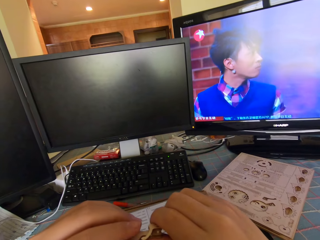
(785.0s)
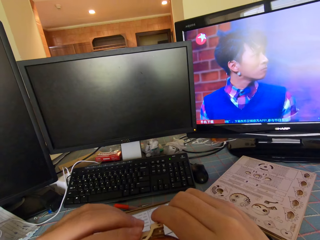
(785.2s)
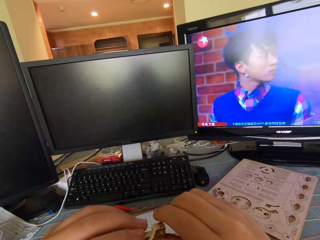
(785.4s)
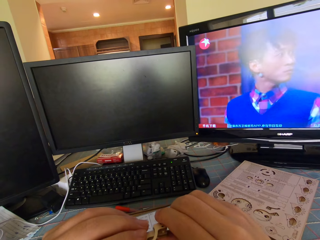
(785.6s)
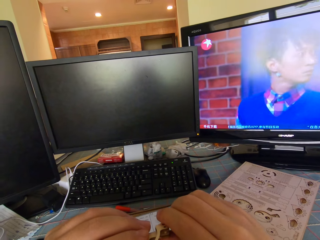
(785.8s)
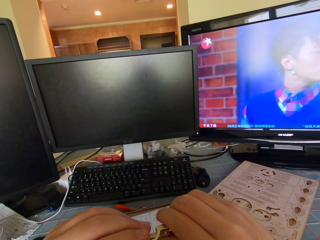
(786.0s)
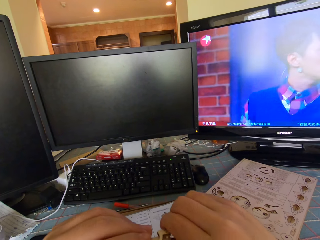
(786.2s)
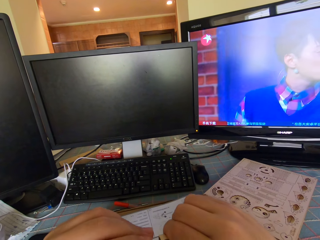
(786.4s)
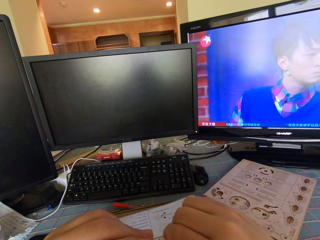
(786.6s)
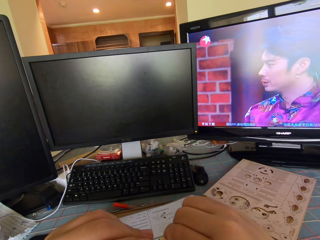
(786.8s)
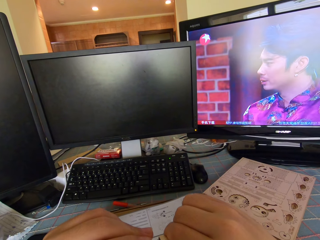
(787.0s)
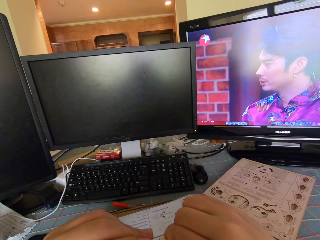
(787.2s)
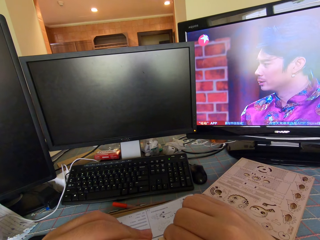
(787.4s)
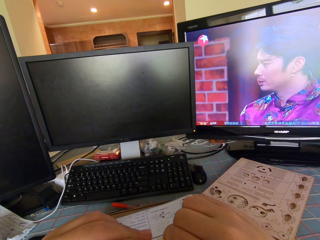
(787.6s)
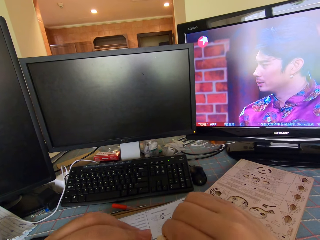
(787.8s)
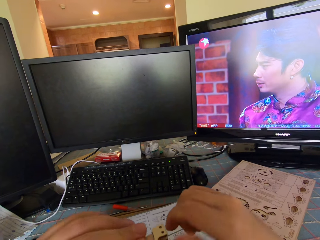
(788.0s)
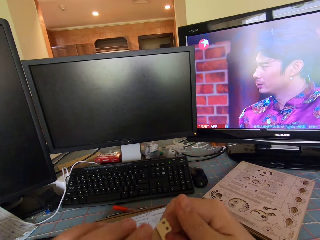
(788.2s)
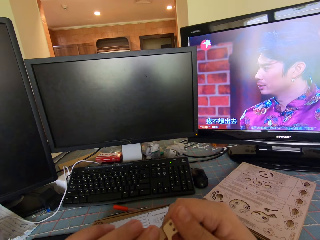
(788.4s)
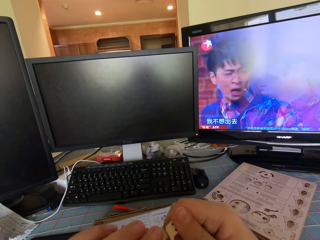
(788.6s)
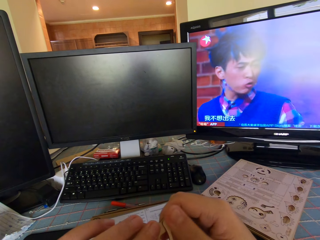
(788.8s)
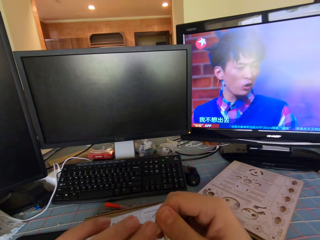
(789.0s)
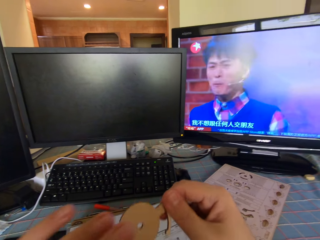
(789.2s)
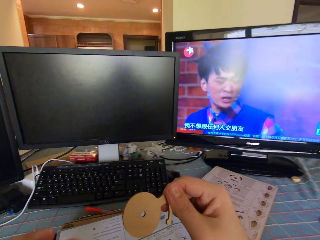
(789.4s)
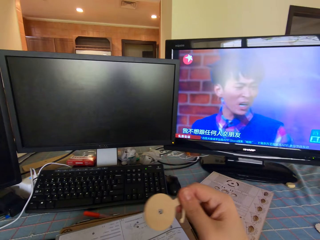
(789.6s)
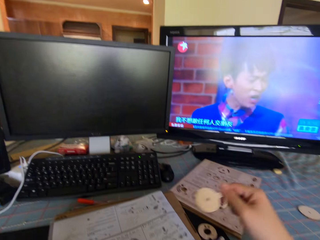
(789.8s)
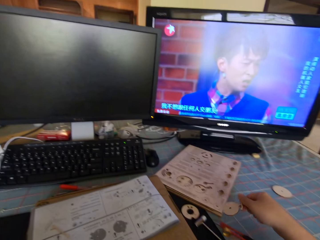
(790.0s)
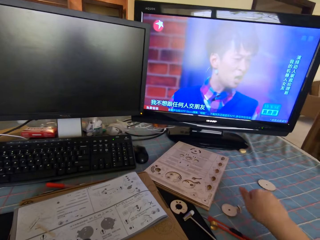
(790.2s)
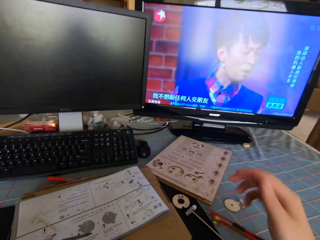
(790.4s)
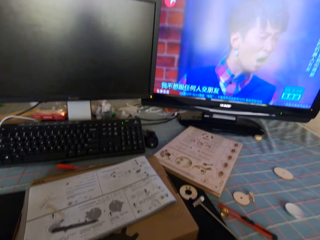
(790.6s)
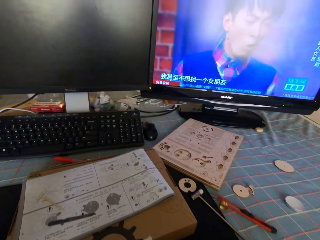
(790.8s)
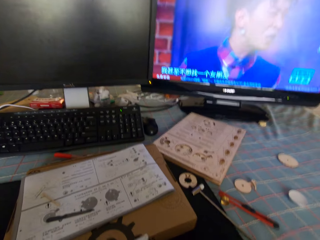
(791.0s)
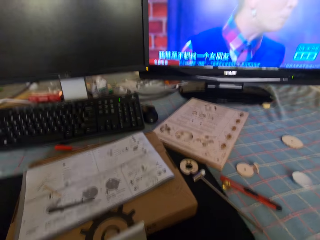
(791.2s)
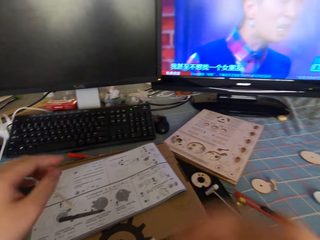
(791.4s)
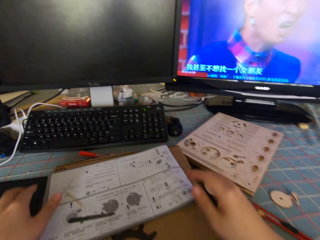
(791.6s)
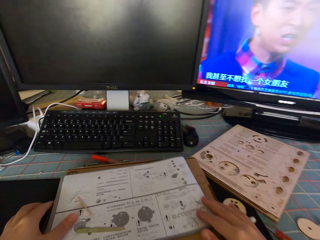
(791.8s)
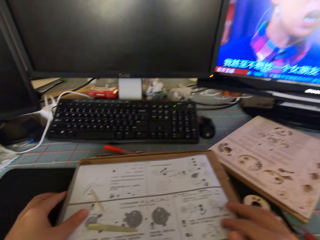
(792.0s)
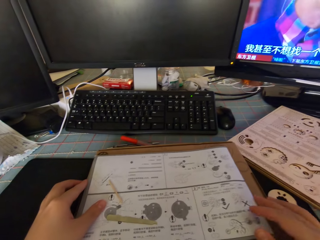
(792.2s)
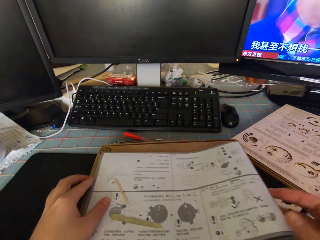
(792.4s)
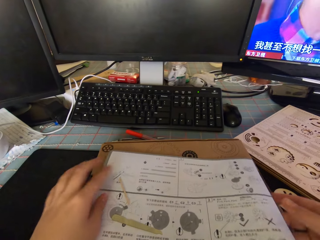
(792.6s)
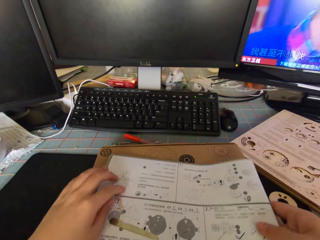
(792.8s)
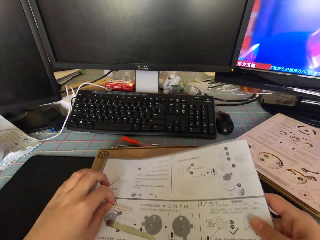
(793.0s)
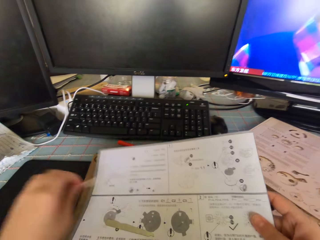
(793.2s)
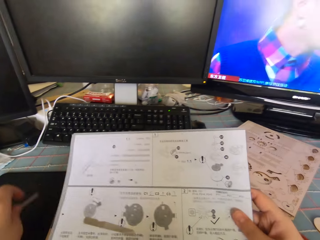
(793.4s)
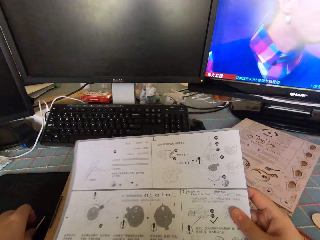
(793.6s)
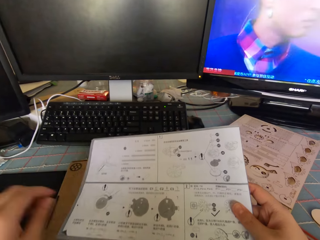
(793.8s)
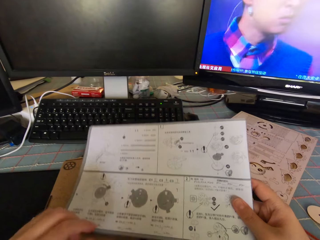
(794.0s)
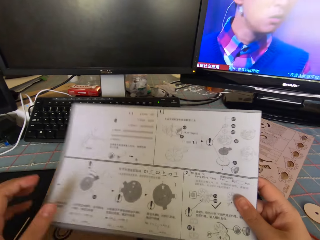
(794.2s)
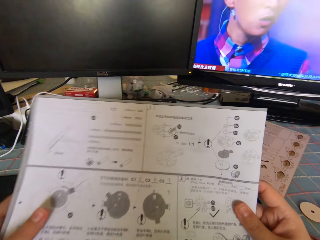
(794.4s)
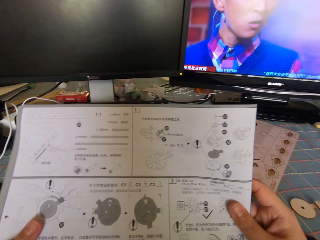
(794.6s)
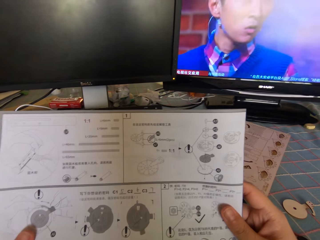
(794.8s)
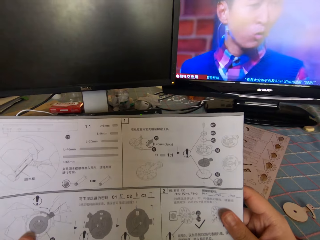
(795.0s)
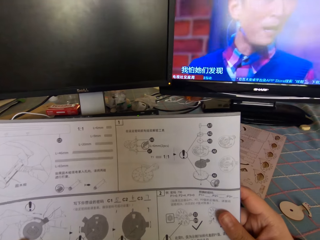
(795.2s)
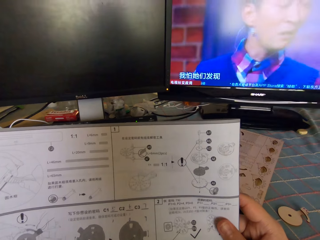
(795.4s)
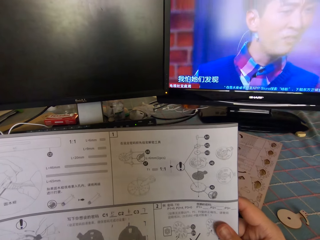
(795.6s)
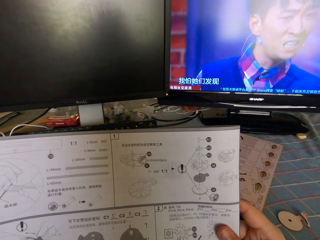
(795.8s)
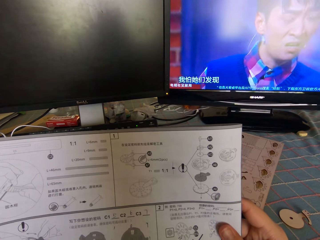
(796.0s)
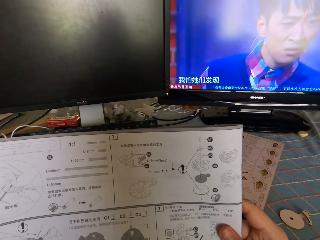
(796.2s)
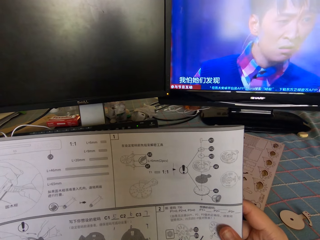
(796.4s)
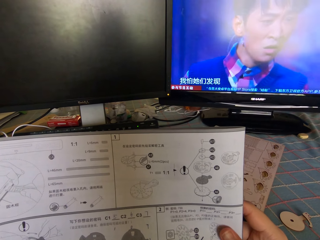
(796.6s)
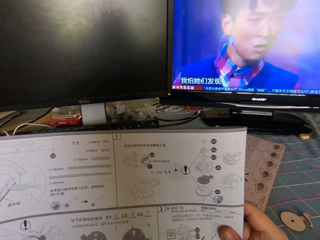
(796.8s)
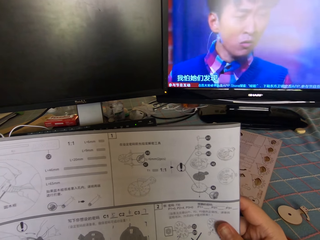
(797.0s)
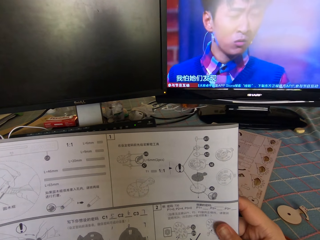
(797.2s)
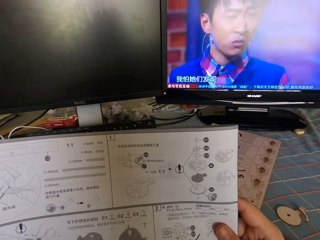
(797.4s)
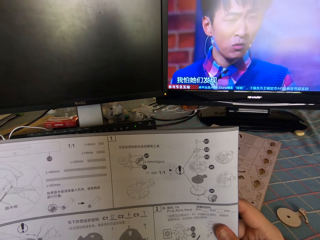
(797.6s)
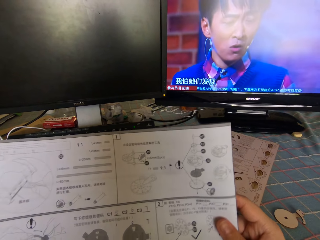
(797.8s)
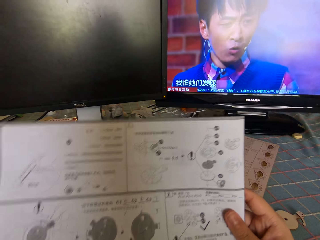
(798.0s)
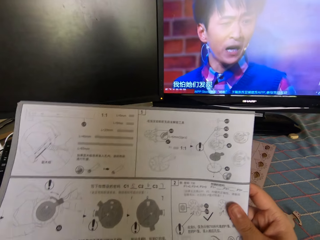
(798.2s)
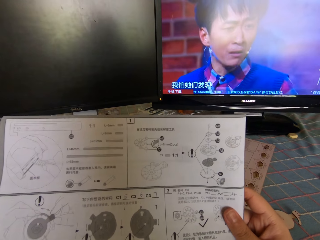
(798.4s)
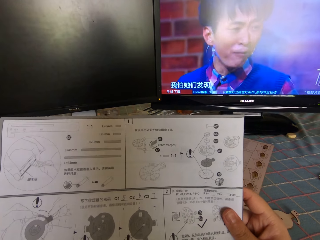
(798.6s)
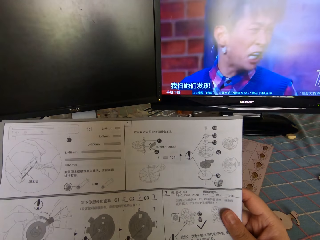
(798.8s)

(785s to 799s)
The camera wearer touches the model piece. They drop the round piece of wood on the desk. They move the papers. They pick up the instruction manual from the package box. They move the model piece. They pick a round wood stick from the instruction manual. They drop the round wood stick on the desk. They read the instruction manual.

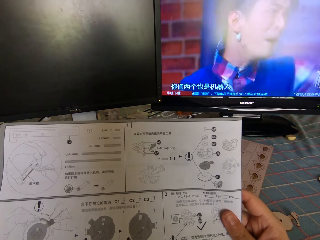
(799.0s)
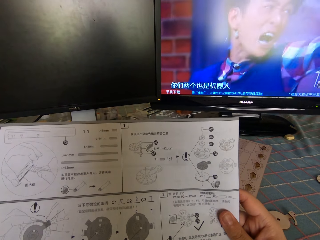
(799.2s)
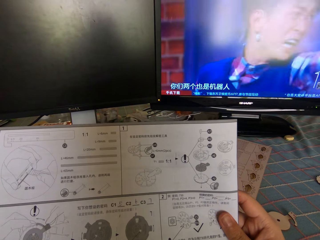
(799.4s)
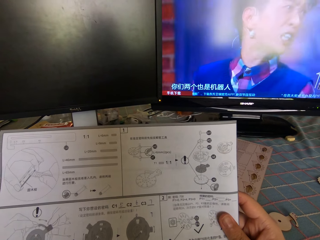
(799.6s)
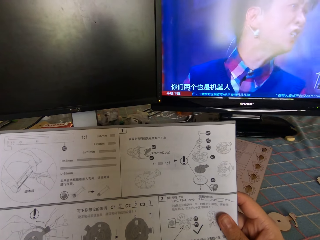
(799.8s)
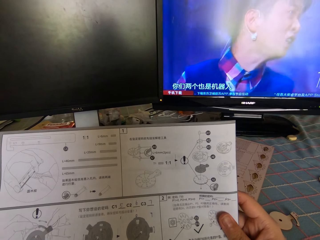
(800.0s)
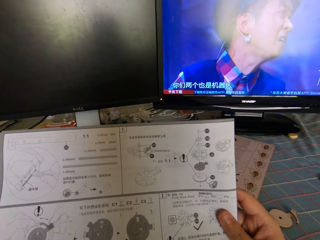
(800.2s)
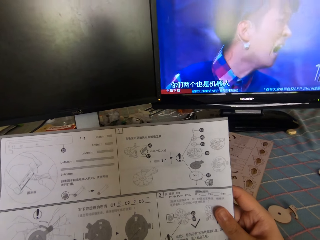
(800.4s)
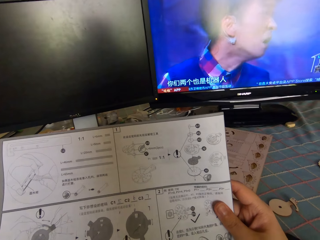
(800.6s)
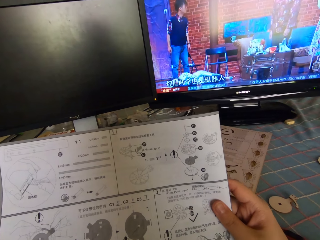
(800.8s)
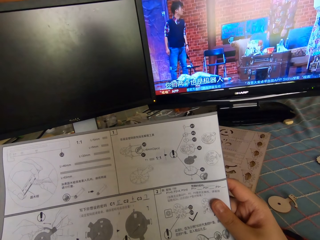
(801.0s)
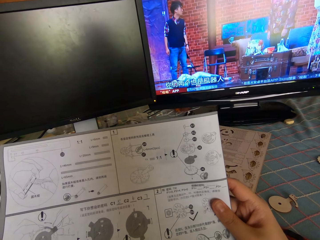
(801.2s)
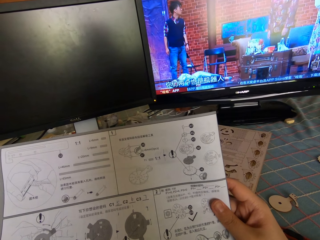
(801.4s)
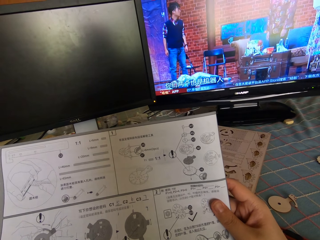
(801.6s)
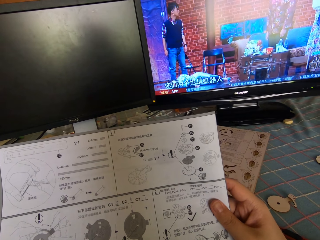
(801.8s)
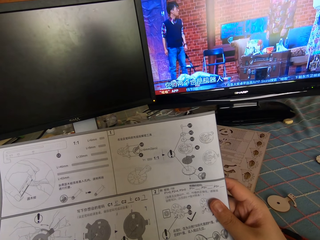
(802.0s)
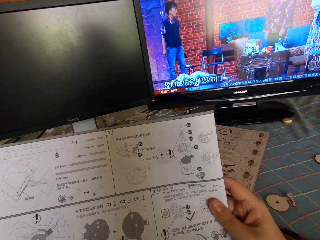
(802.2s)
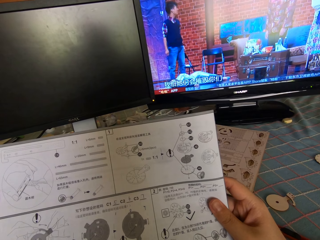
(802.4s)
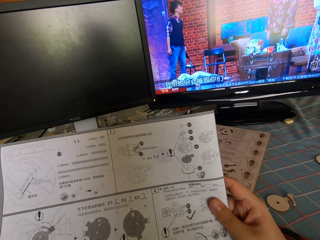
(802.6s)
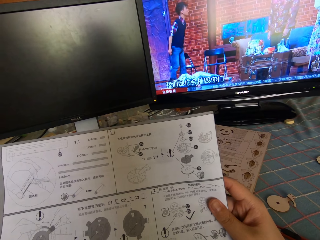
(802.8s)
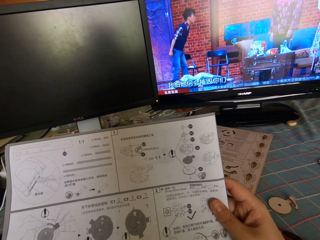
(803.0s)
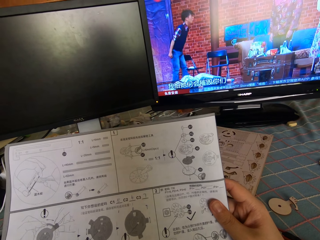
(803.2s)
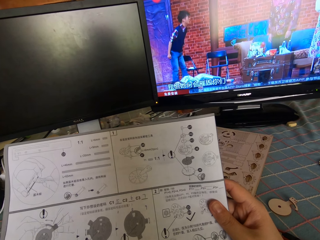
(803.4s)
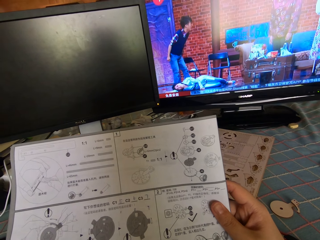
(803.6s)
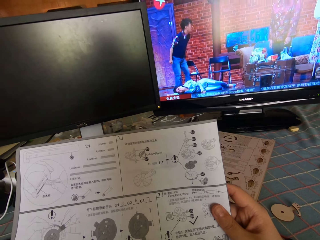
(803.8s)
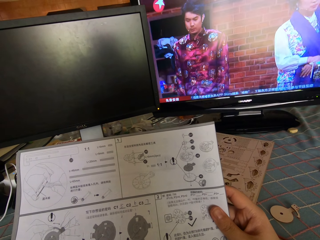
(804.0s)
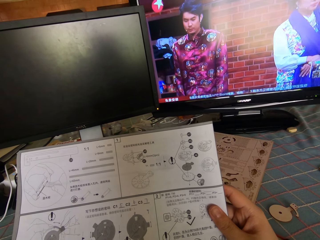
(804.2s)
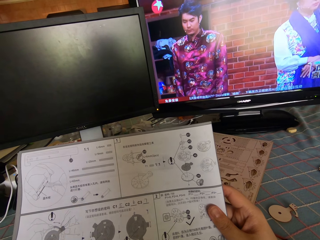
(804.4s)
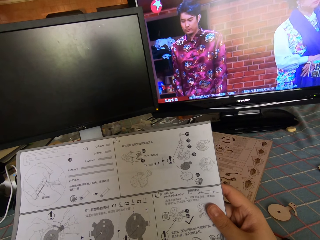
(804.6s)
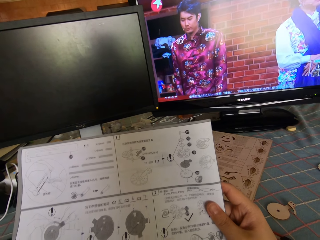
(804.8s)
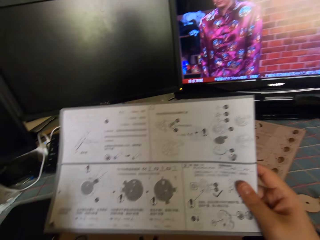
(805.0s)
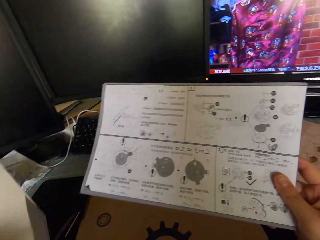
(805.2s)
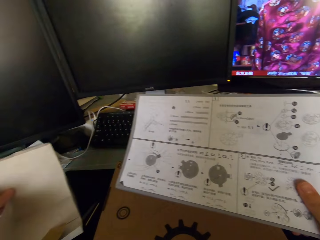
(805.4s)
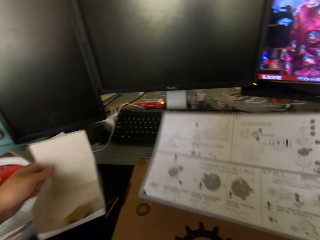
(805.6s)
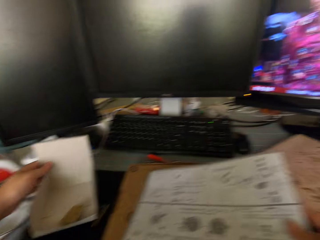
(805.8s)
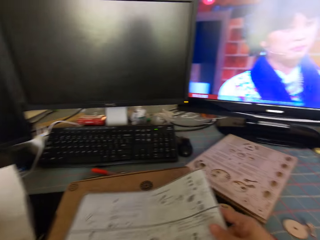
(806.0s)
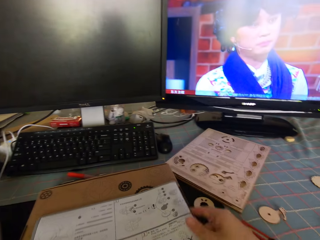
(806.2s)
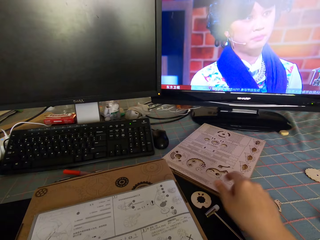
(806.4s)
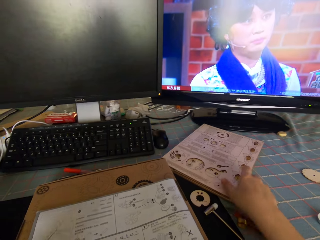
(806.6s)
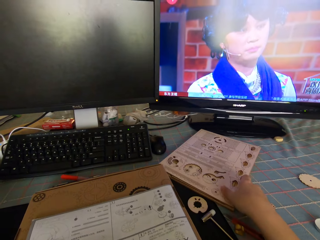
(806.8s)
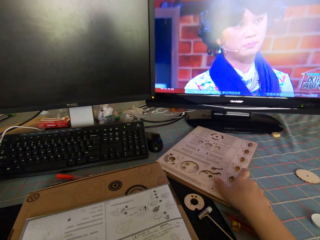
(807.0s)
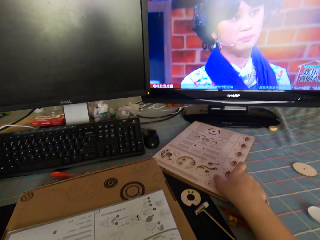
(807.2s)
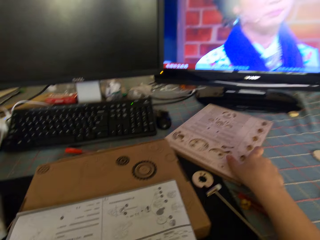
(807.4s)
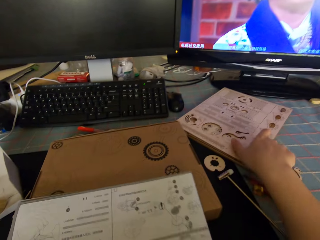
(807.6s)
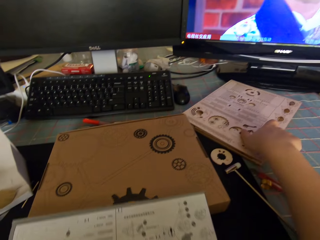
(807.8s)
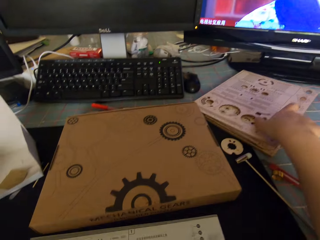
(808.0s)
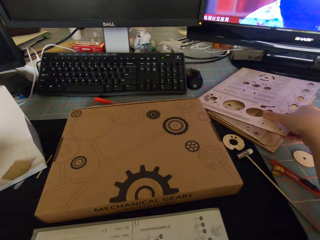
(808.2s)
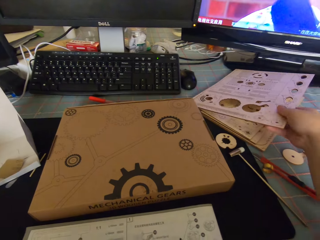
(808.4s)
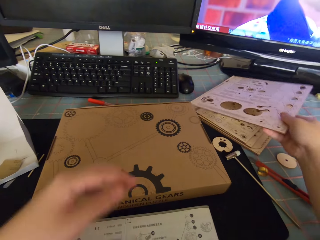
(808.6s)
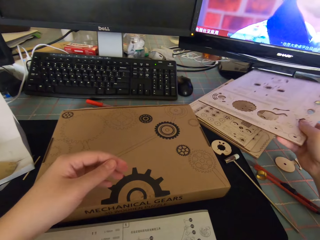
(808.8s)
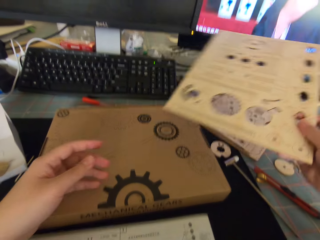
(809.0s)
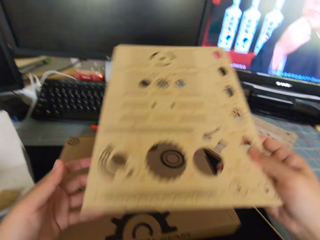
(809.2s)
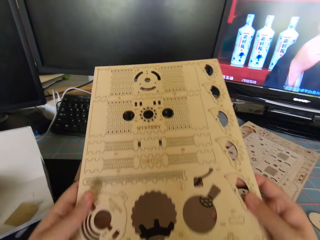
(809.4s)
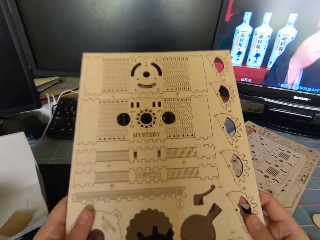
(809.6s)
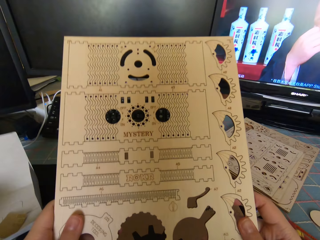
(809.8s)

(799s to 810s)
The camera wearer holds a small white carton with his left hand. He drops the instruction manual on the package box. He moves the instruction manual from the package box to on top of the desk. He picks up a puzzle wood sheet or model on the desk with his right hand. He holds the model and looks at the model.
